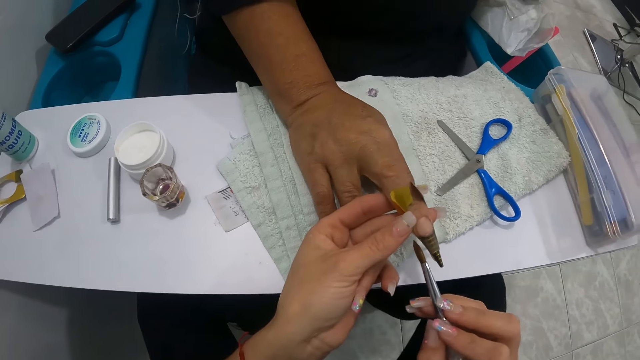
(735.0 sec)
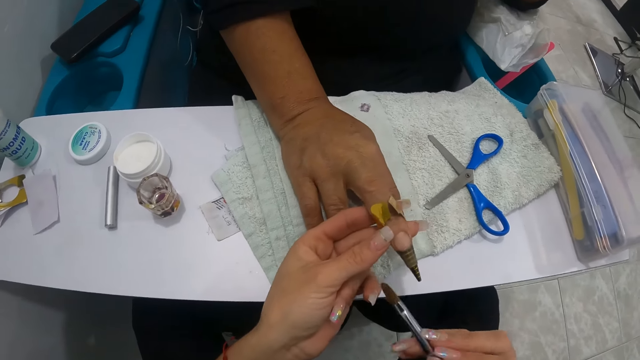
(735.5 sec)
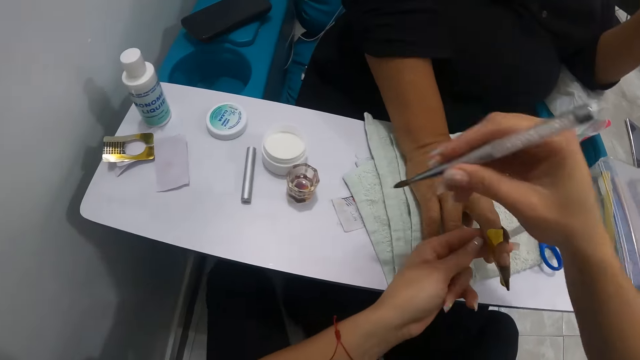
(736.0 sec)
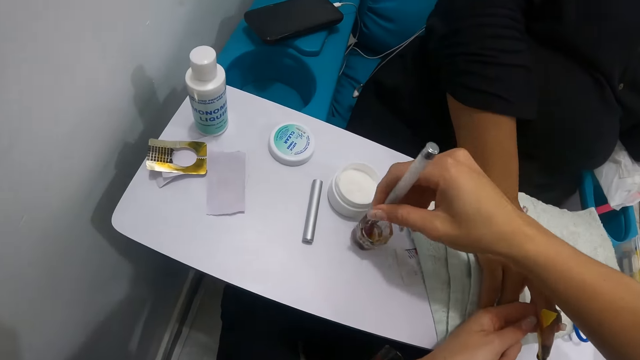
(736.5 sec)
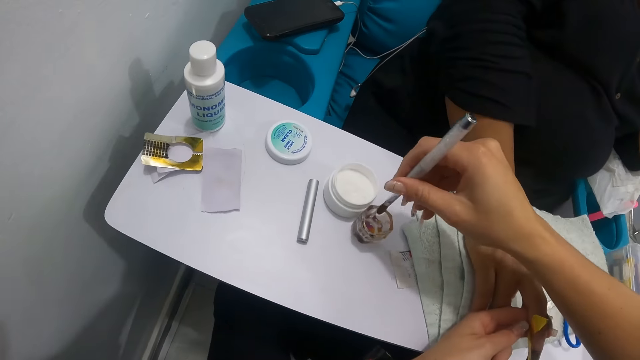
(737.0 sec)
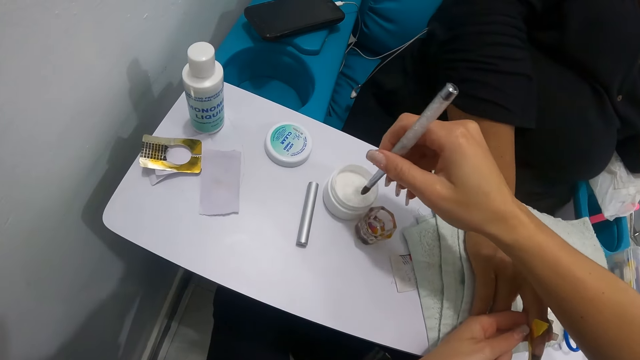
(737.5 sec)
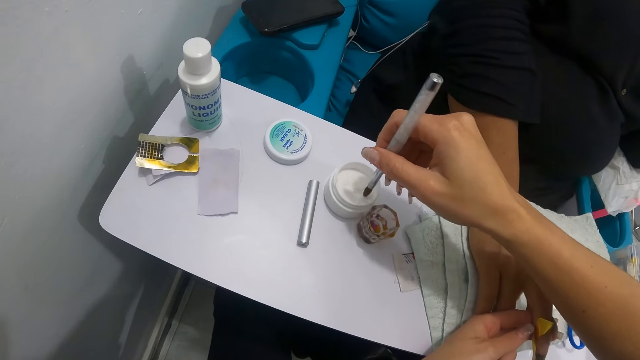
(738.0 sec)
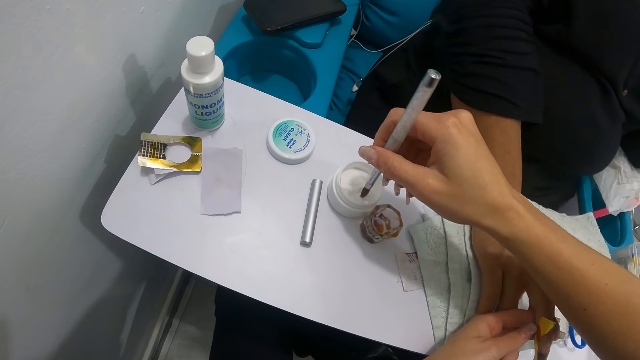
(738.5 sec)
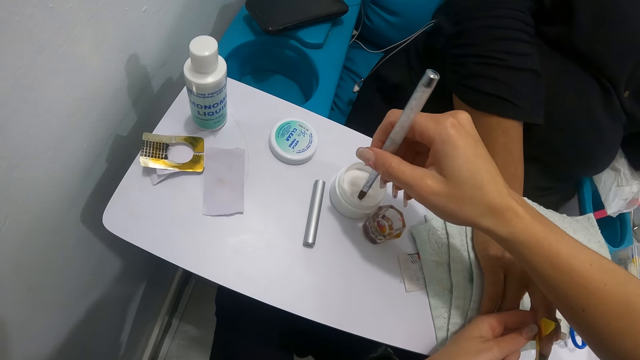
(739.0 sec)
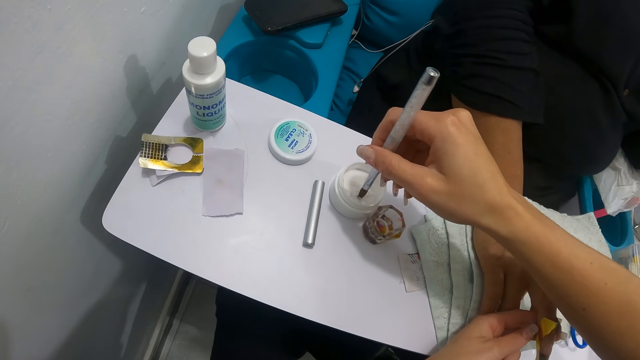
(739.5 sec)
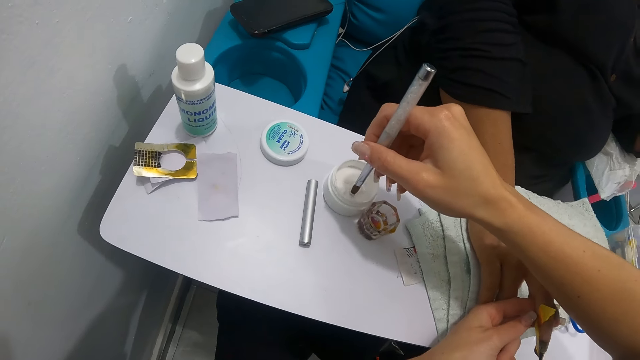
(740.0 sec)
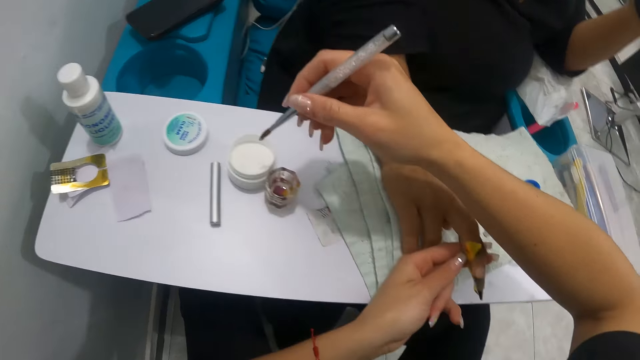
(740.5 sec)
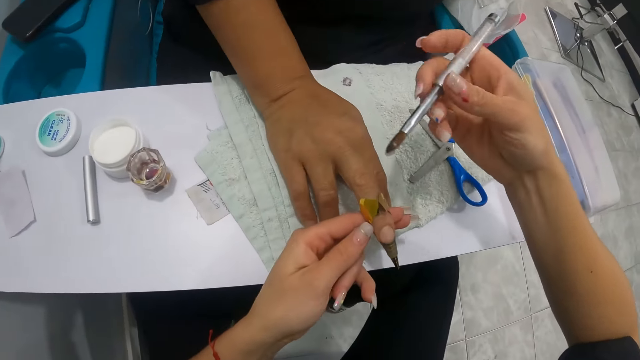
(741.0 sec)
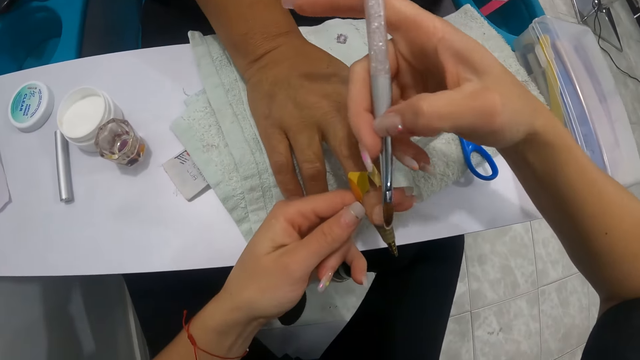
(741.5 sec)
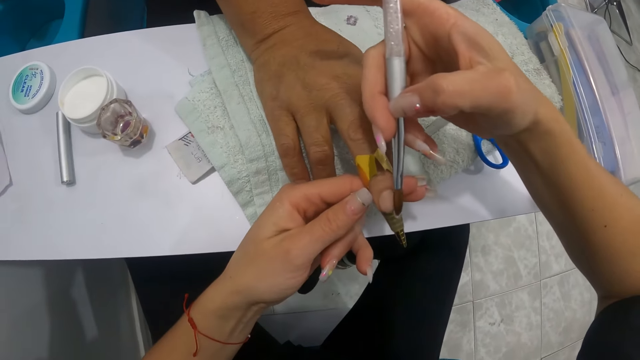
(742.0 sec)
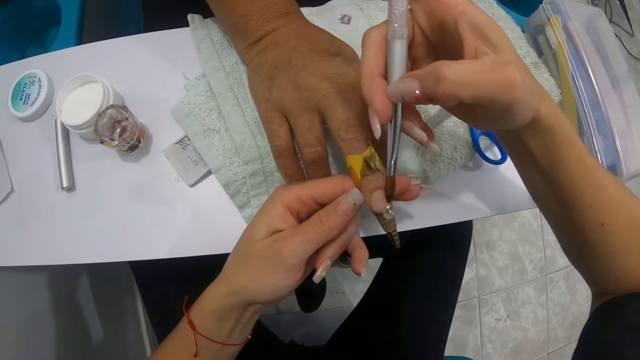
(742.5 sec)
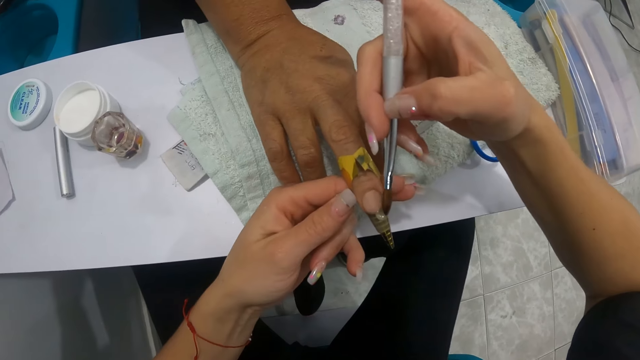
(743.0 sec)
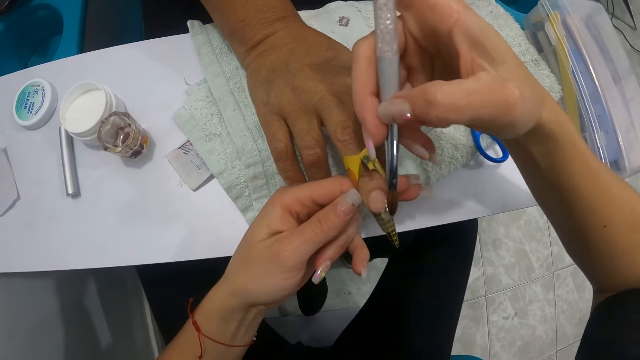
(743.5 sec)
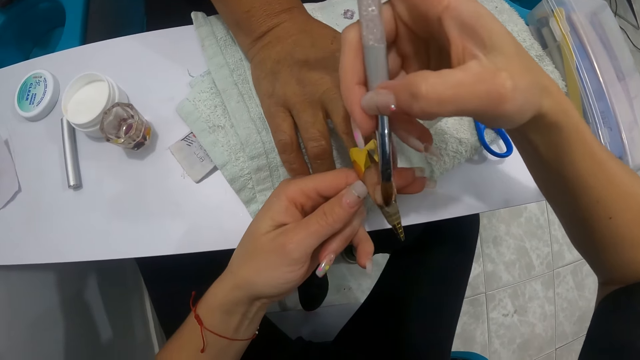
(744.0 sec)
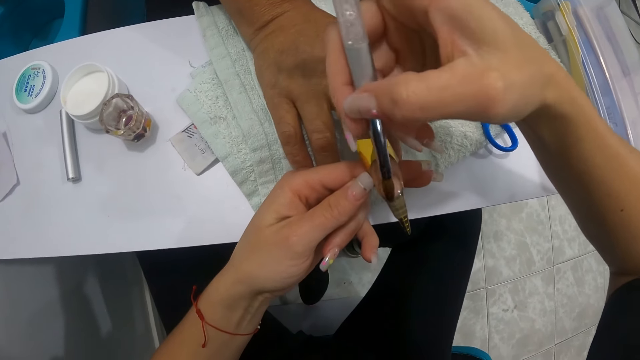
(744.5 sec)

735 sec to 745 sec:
The camera wearer dips the nail brush in her right hand into the transparent container. She dips the nail brush in her right hand into the white container of cream. She scoops the cream with the nail brush and removes the nail brush from the cream. She dabs the woman's middle finger with the brush in her right hand.

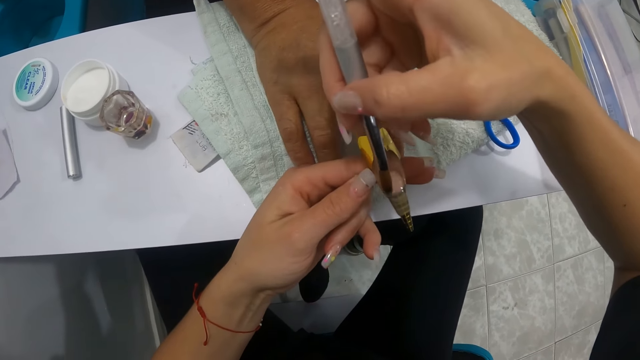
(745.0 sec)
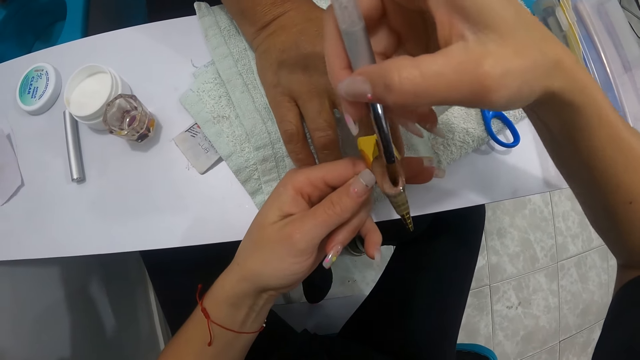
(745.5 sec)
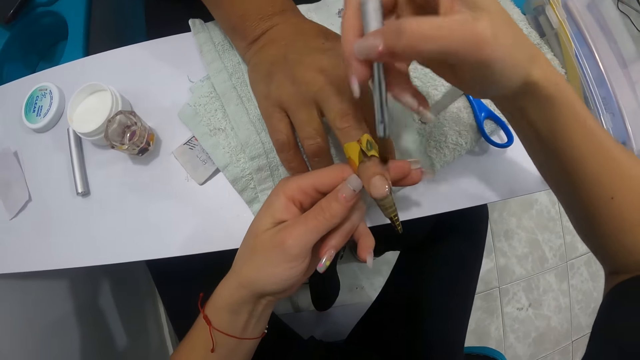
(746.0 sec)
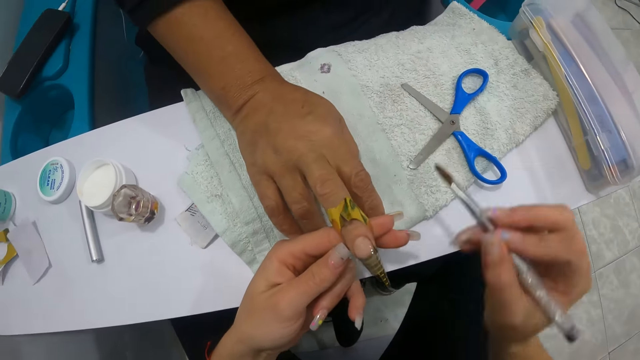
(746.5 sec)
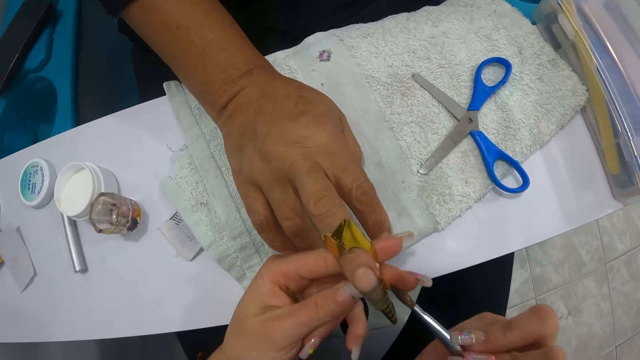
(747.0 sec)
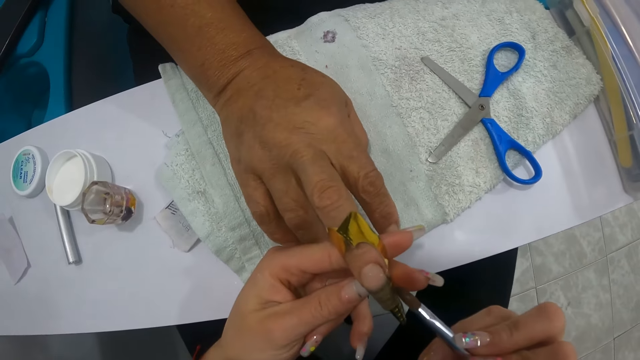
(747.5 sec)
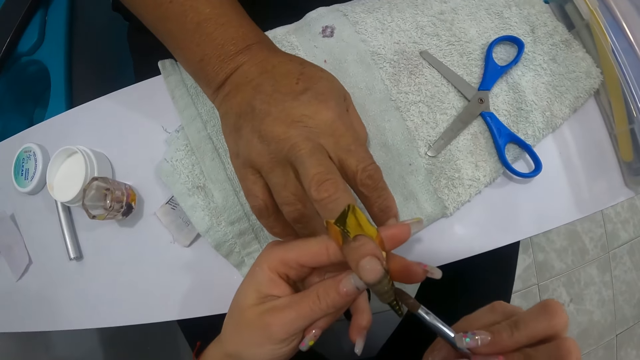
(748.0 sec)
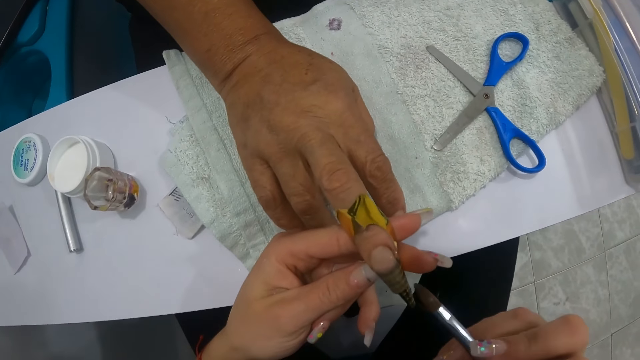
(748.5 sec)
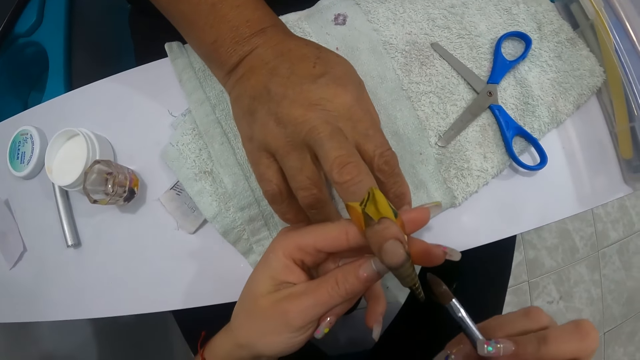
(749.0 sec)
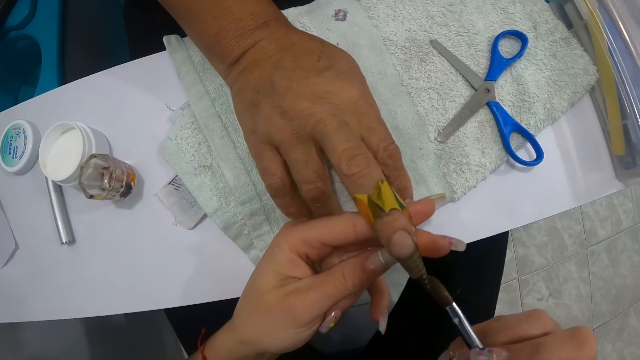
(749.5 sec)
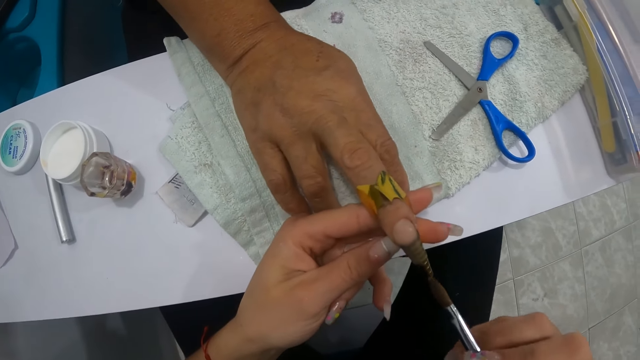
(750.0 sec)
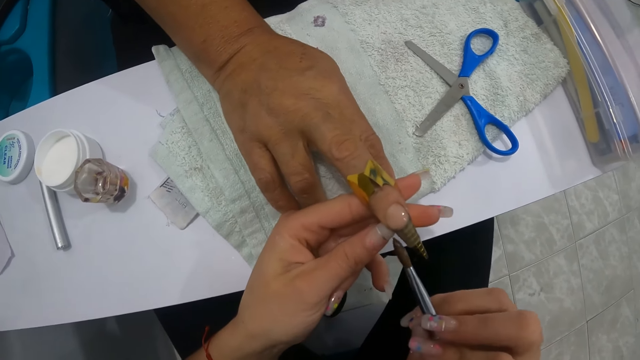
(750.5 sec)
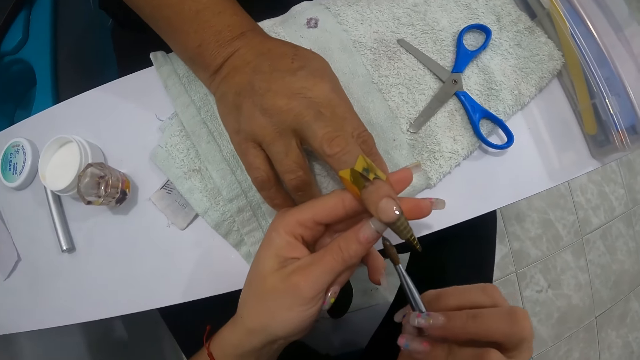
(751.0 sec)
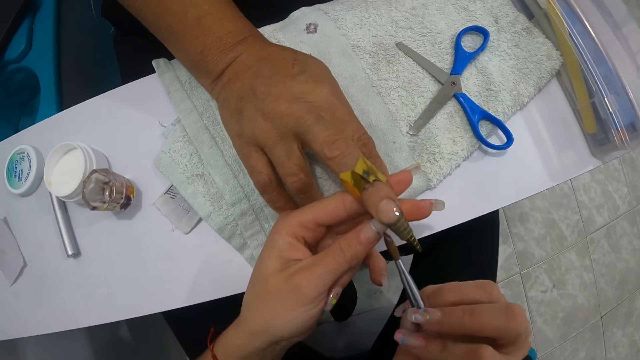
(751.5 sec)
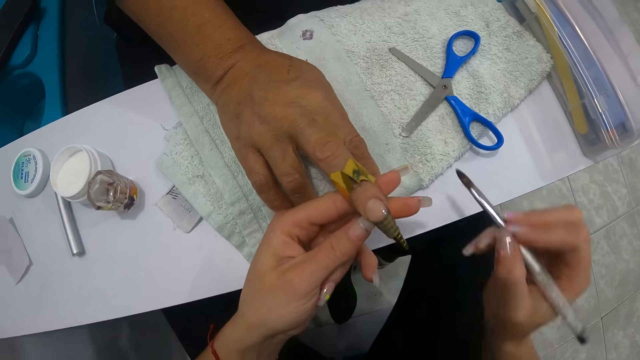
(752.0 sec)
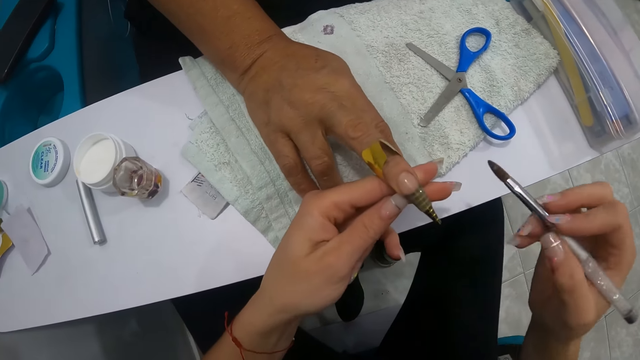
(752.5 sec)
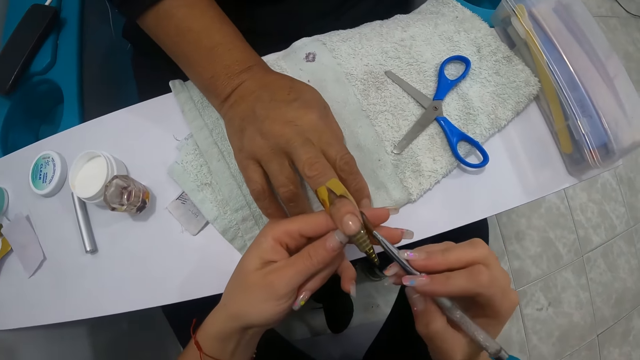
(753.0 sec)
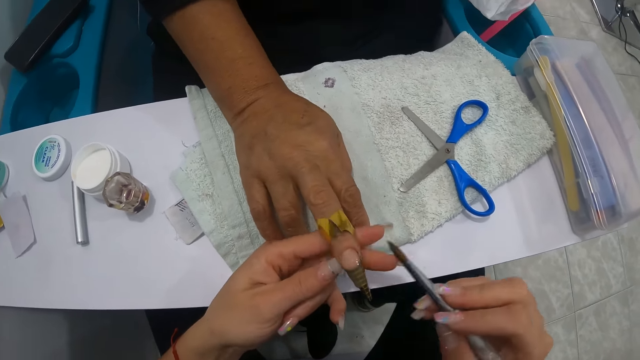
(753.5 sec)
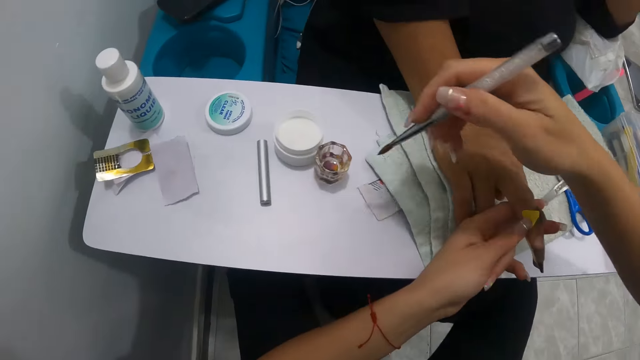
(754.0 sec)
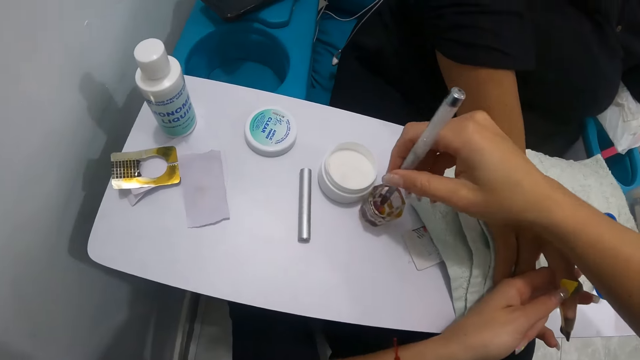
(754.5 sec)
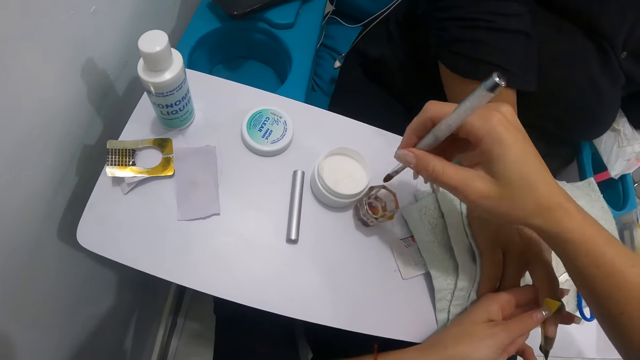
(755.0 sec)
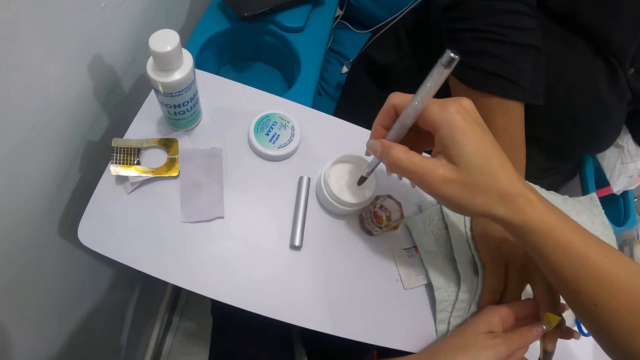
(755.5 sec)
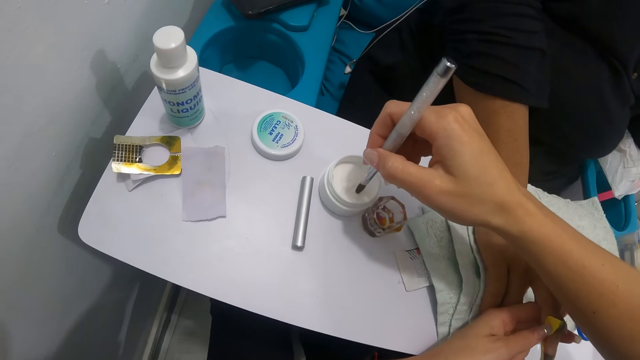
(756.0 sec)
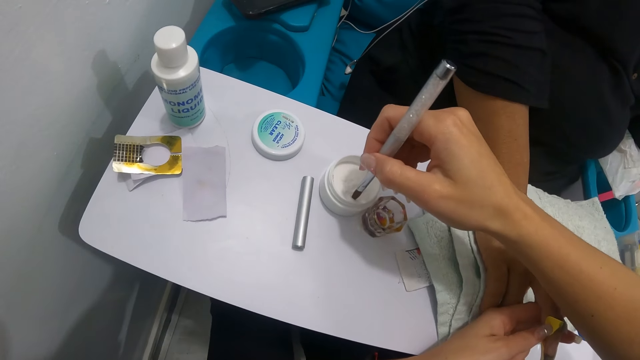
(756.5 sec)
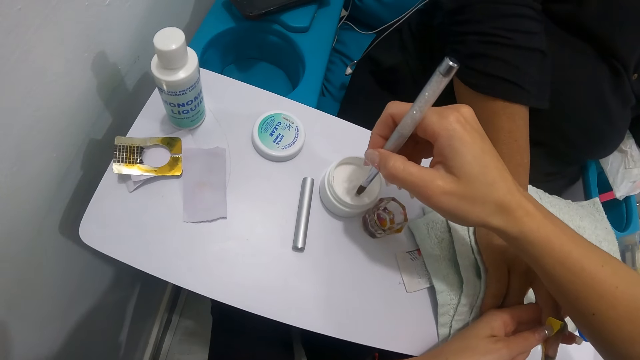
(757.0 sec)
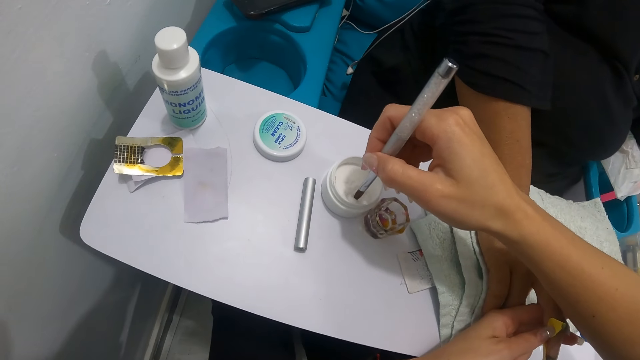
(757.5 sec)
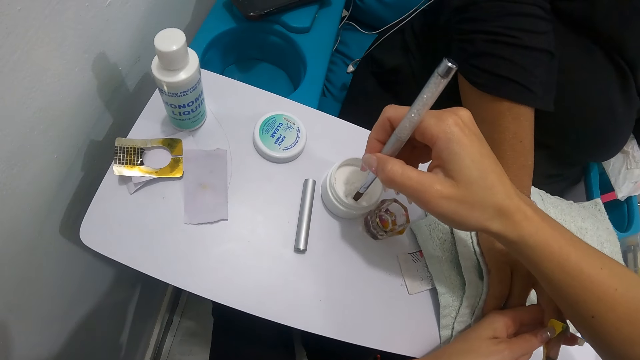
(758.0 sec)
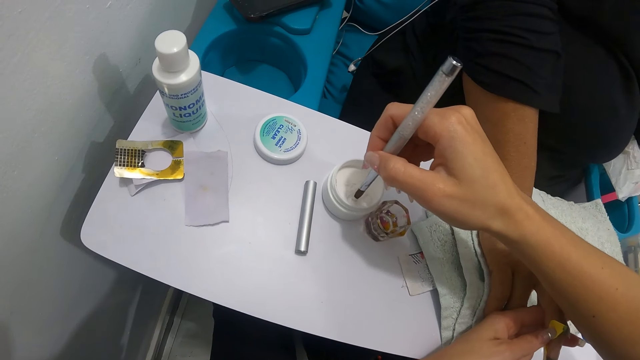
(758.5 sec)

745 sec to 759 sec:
The camera wearer wipes a nail brush on the towel. She turns the nail brush. She applies the cream on the nail. She wipes the nail brush in her right hand on the towel. She dabs the woman's middle finger with the brush in her right hand. She dips the nail brush in her right hand into the transparent container. She dips the nail brush in her right hand into the white container of cream. She scoops the cream with the nail brush.
